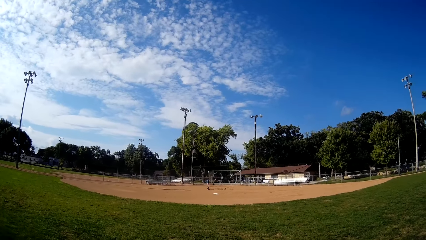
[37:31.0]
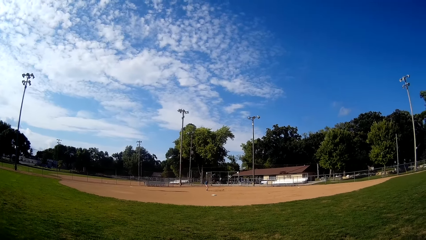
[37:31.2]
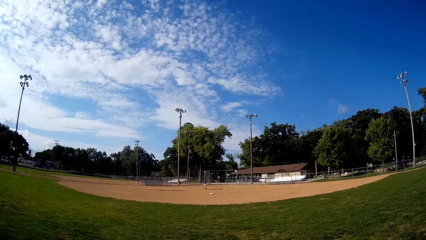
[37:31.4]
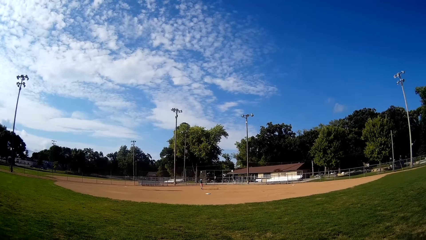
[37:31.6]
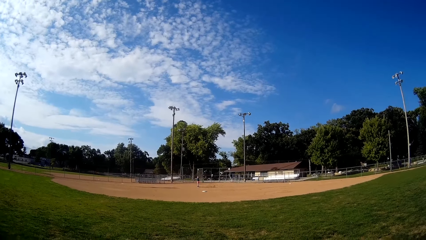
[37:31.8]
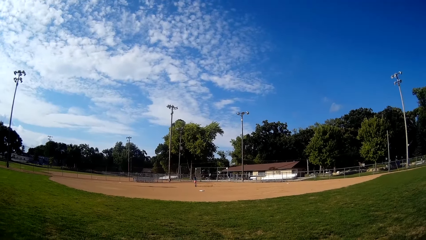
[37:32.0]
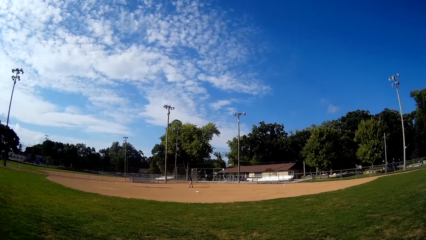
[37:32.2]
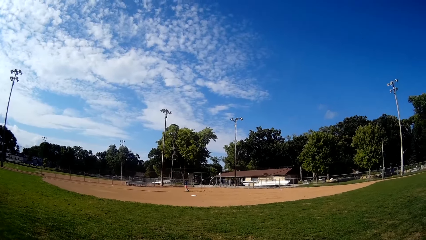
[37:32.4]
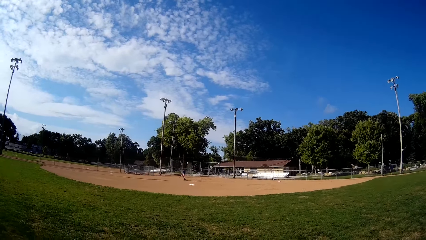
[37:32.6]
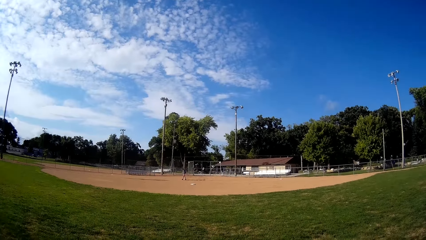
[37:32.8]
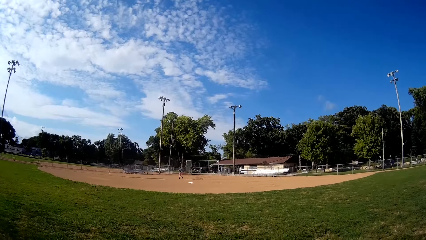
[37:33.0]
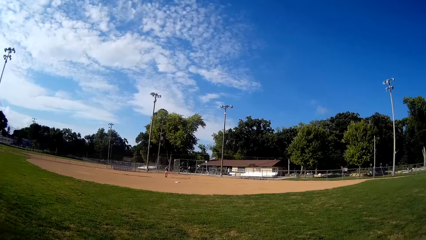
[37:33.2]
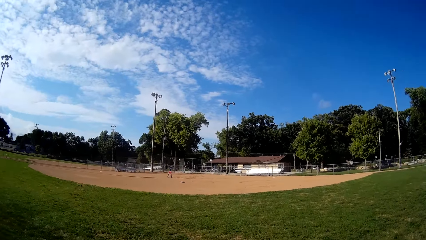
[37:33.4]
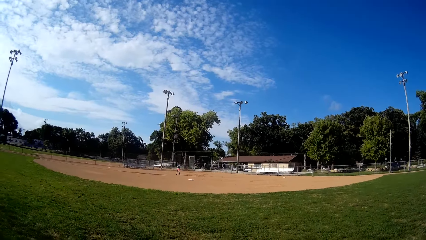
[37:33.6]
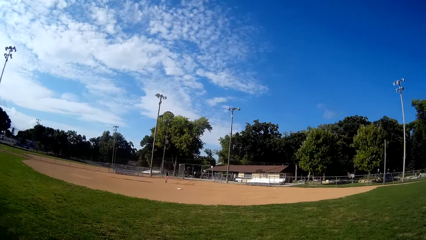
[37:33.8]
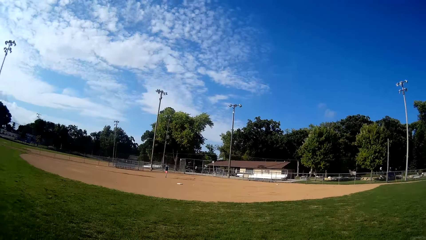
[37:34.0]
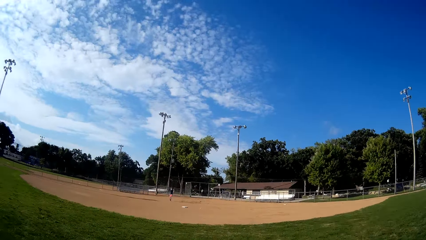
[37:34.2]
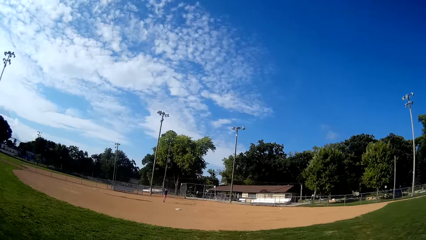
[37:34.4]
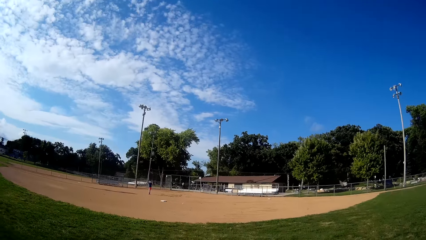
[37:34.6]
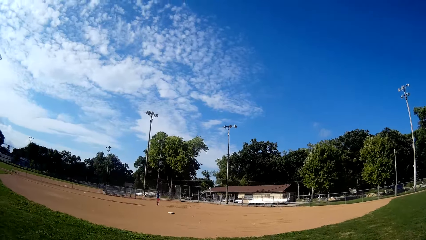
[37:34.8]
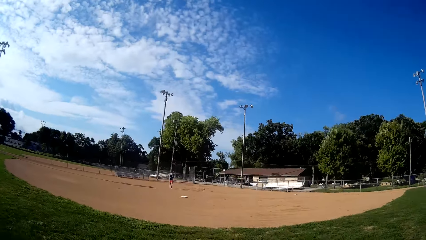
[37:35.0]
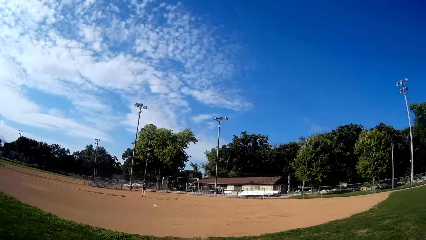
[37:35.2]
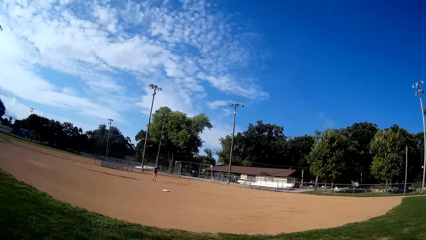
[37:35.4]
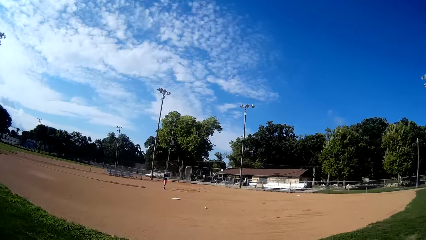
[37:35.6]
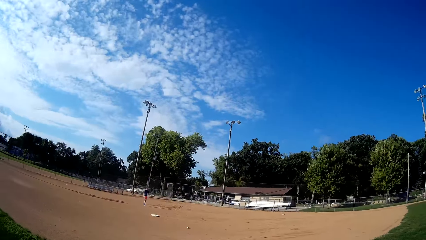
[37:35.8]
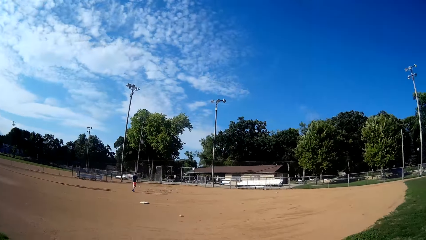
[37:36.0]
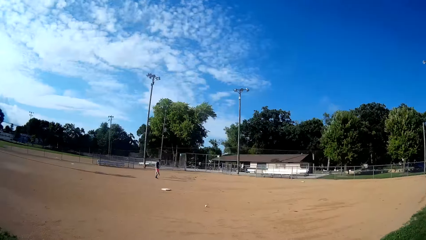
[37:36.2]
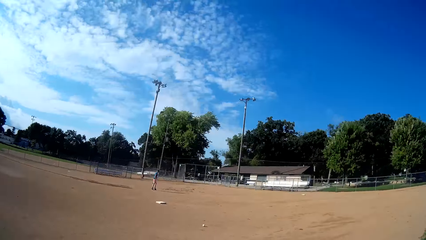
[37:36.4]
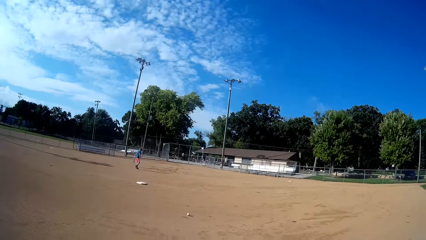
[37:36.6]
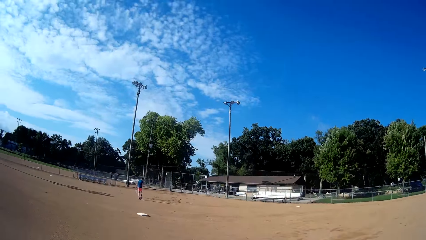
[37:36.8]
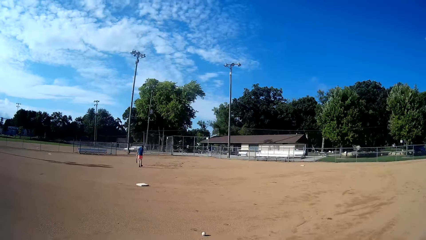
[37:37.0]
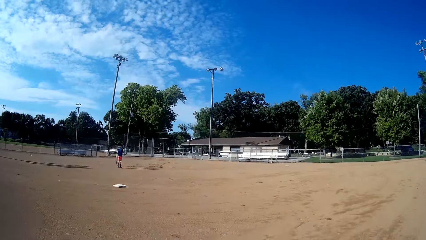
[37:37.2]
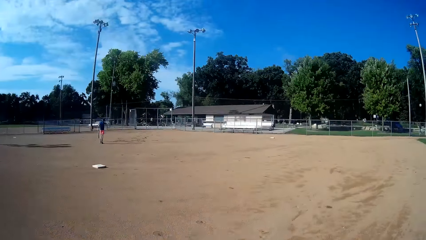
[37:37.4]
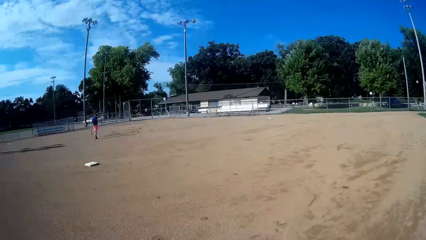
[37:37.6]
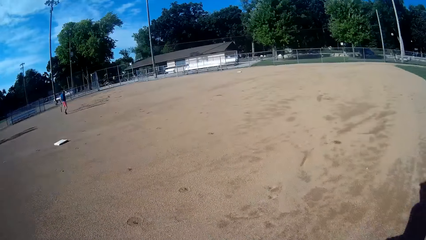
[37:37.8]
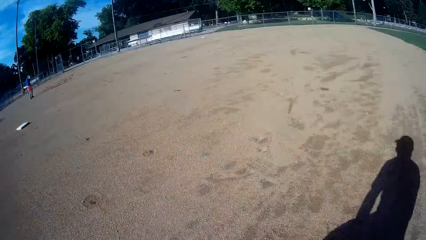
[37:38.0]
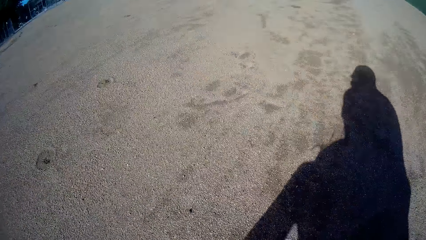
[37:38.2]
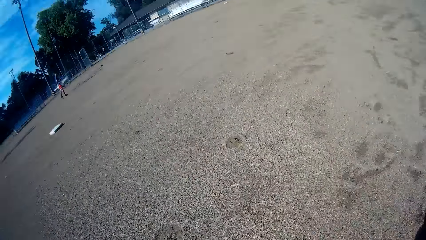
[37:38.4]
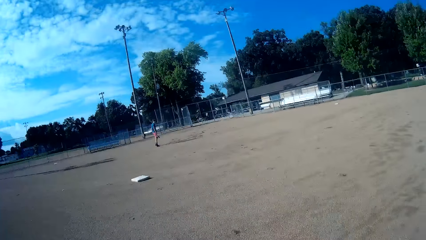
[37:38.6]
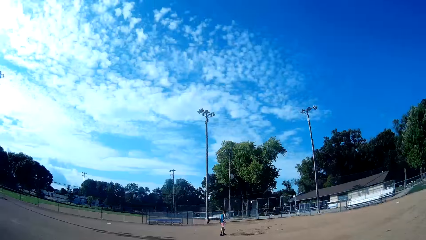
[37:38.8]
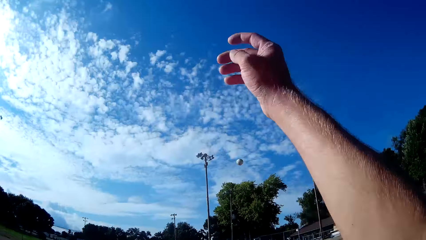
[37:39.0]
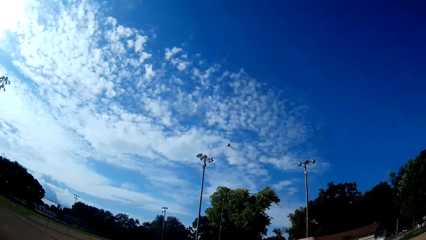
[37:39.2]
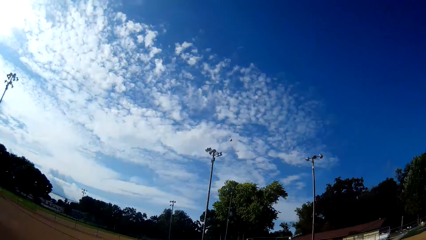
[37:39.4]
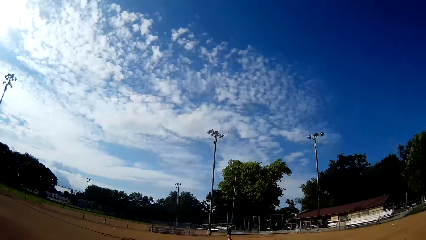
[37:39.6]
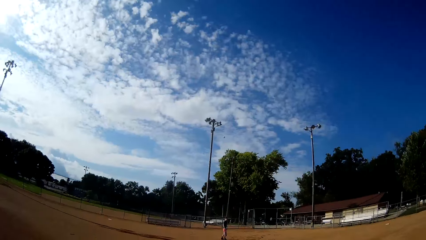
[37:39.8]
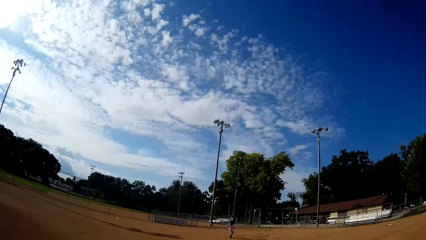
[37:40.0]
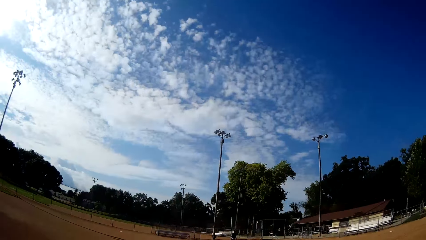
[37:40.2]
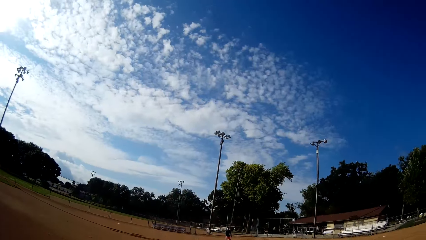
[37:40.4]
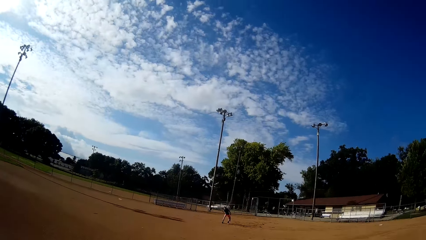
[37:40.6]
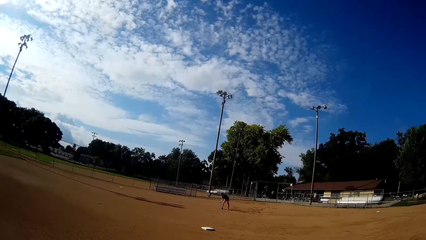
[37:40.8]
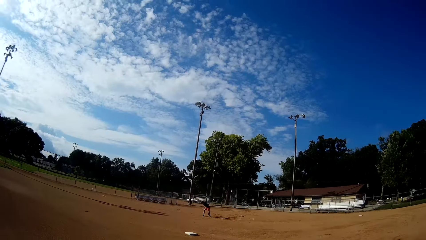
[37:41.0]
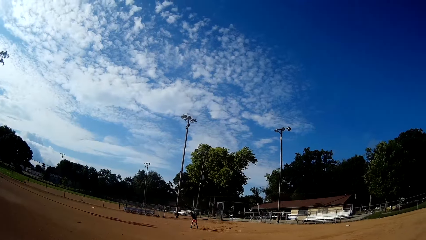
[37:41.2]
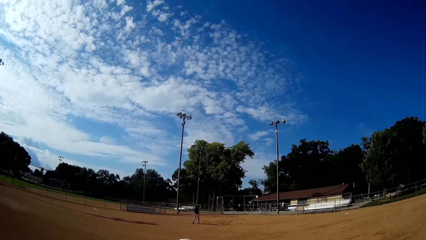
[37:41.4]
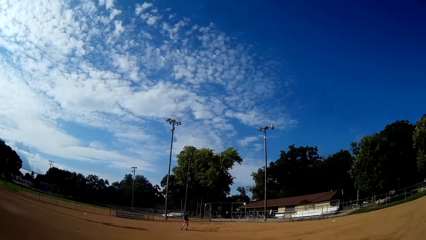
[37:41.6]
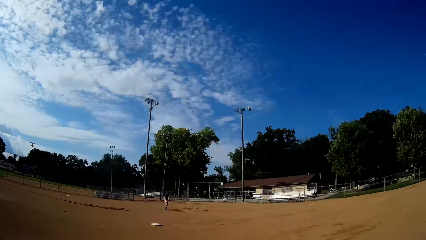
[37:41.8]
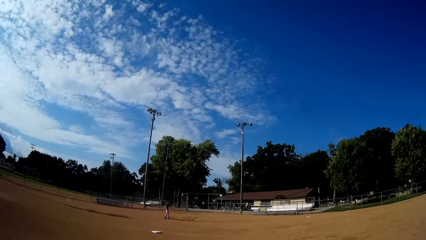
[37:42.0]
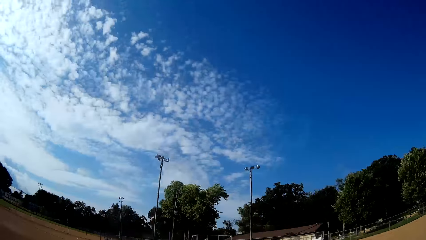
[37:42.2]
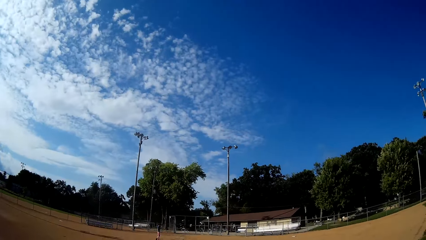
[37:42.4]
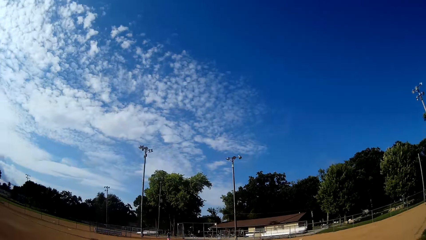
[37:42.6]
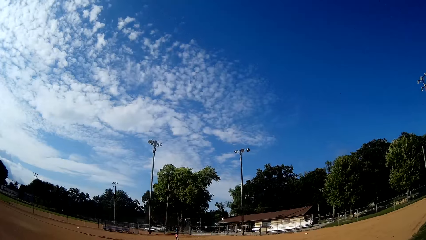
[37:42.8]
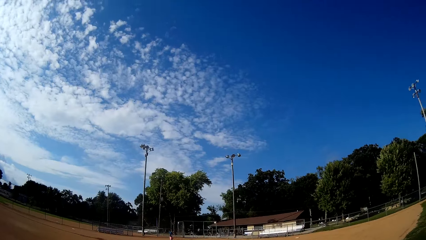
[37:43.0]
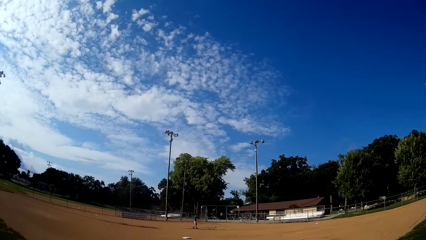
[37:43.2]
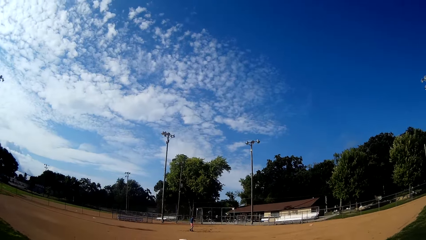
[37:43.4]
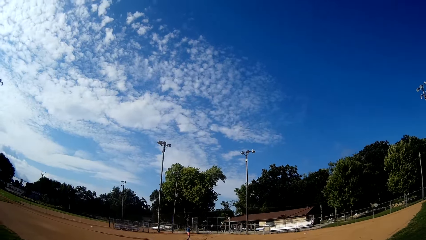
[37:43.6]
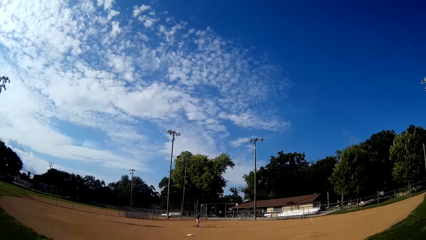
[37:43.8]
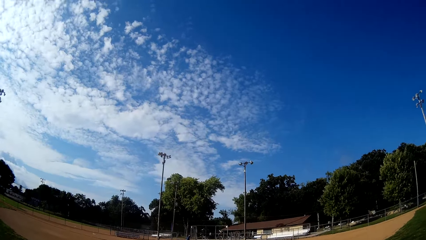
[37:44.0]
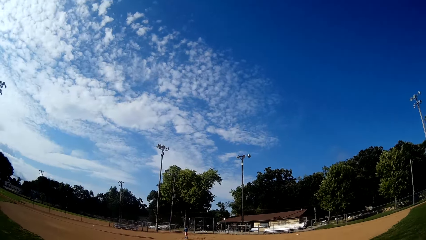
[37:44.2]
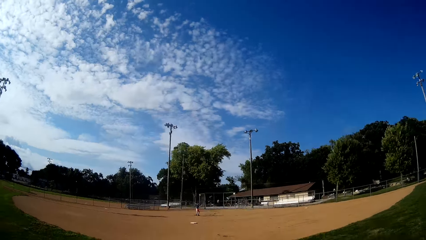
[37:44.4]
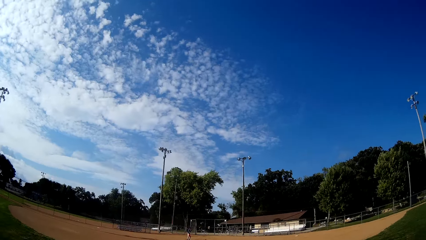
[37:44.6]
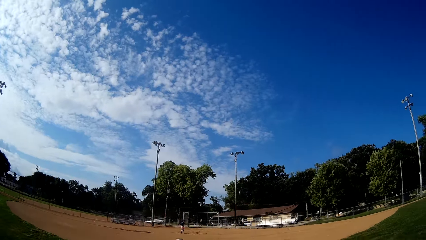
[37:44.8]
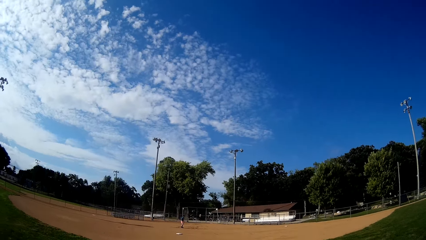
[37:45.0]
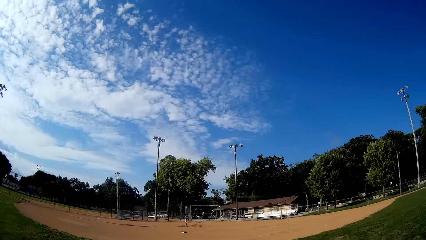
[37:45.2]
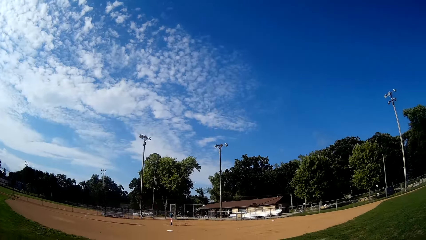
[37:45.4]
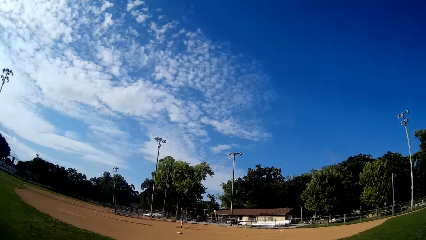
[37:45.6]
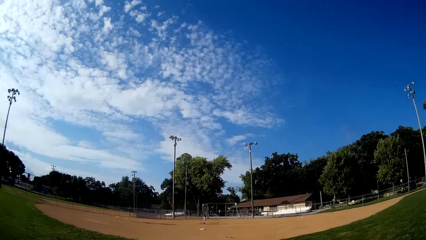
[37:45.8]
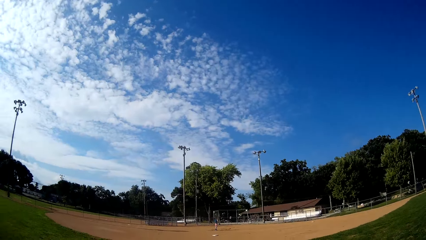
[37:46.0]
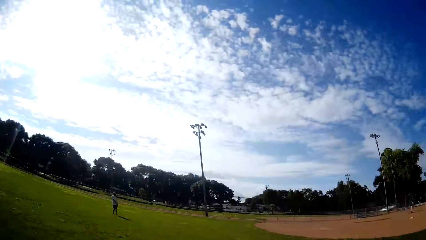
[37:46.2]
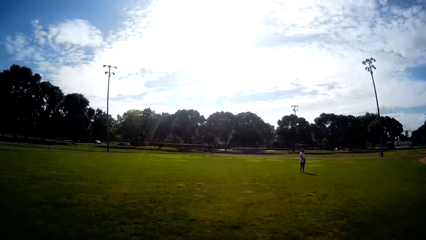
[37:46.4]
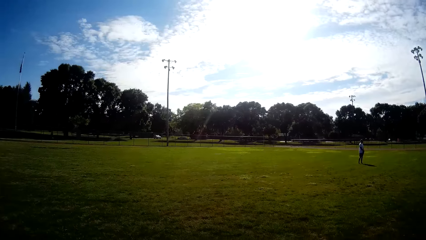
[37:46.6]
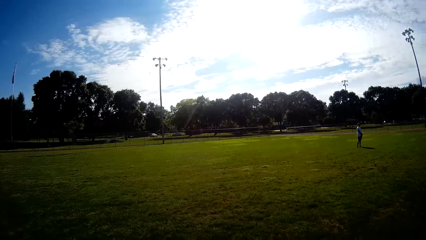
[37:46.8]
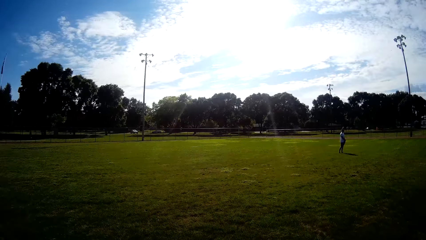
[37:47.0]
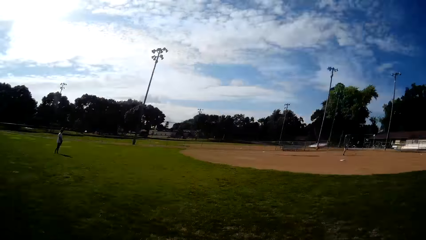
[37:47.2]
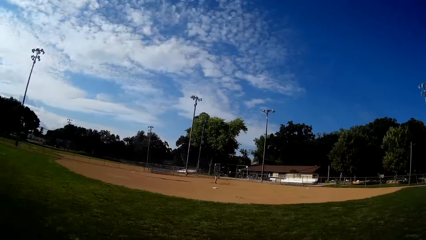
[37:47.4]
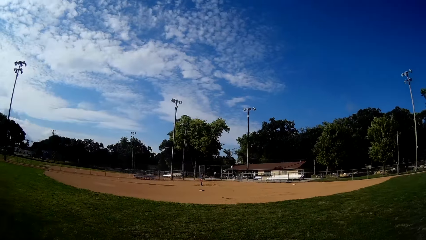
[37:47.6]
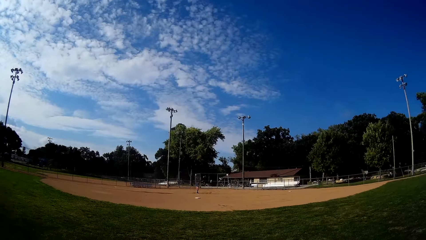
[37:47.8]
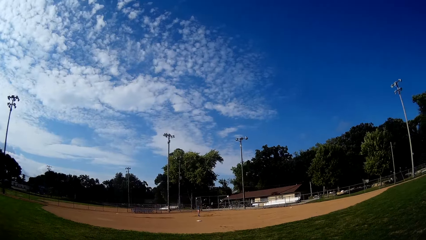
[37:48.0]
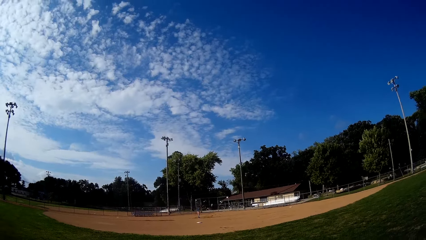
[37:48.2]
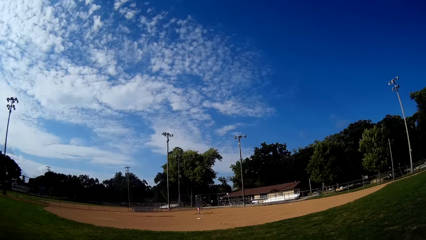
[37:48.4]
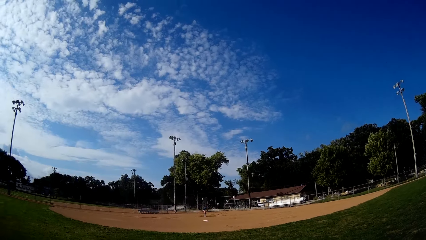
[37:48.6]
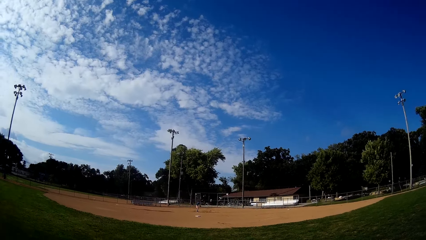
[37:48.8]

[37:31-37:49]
The man plays ball towards the camera wearer with the bat. The camera wearer jogs towards the ball. They pick the ball from the ground. They walk. They throw the ball towards the man. The man catches the ball. He walks back to his position. He moves at the field. Another man stands at the field.
